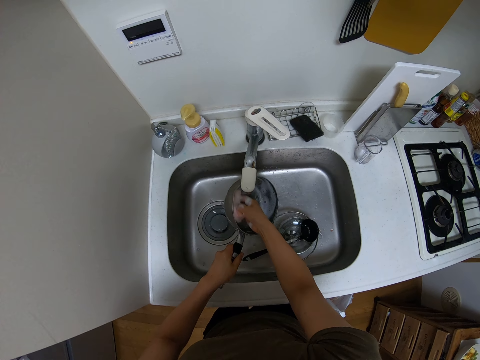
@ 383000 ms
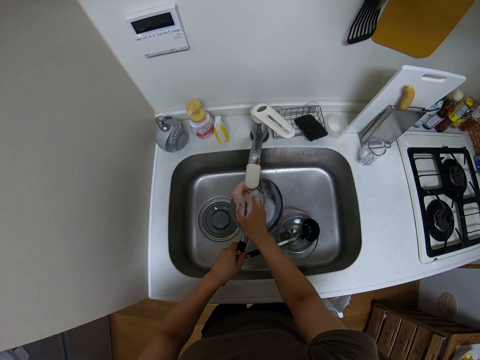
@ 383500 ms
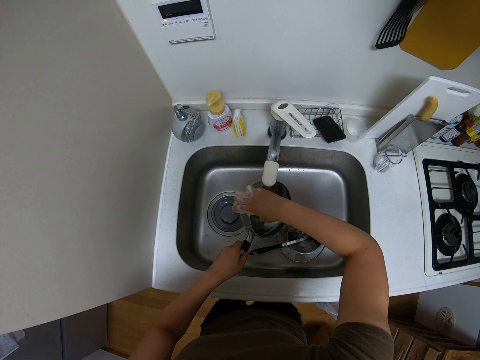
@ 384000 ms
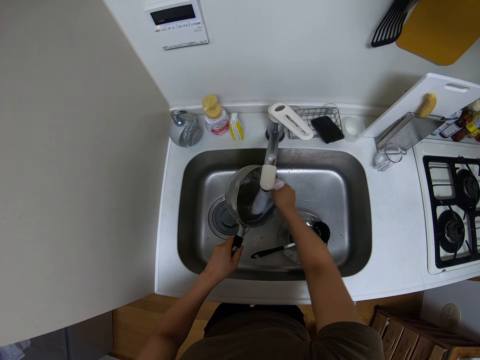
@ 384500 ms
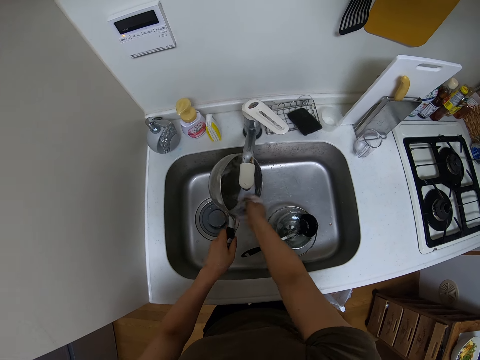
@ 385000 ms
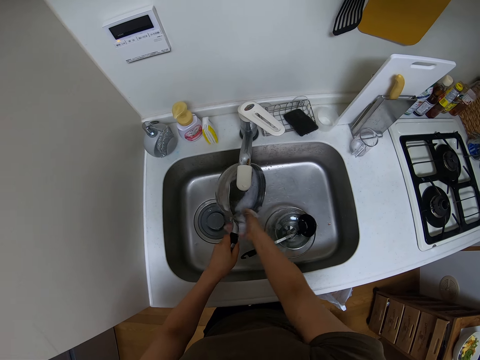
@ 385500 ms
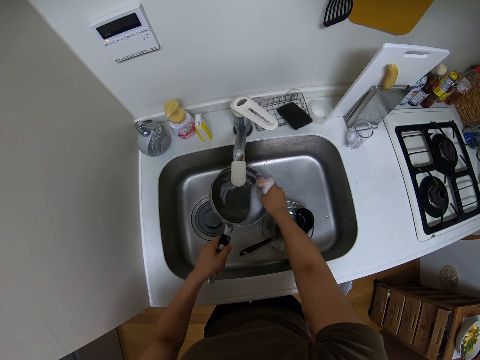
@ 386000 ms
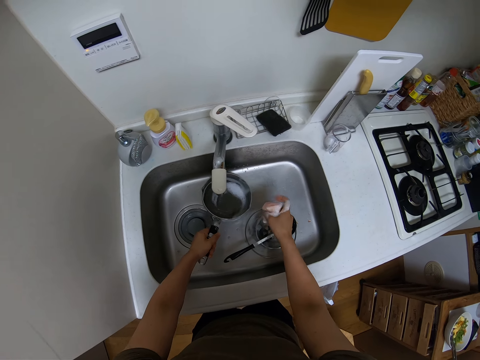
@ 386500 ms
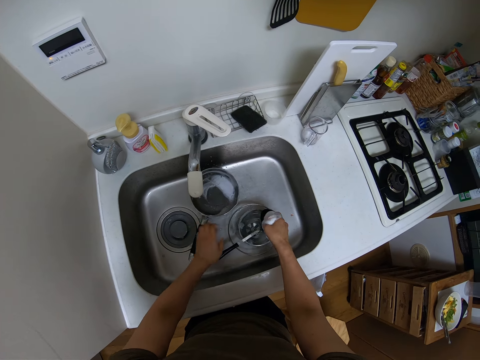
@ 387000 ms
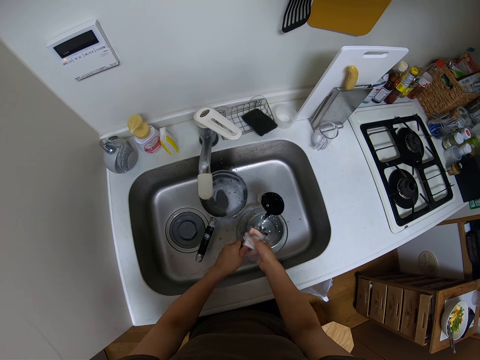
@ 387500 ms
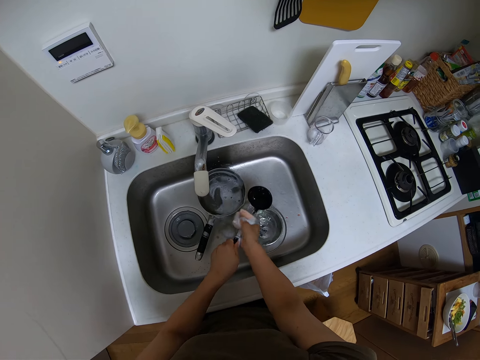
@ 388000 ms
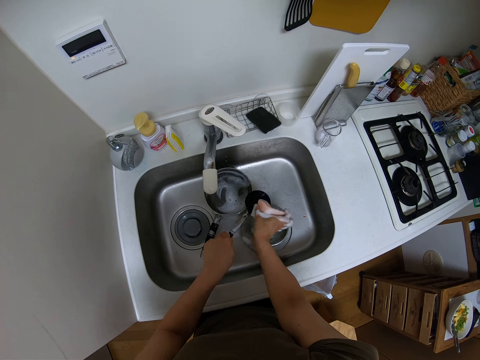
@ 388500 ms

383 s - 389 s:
The camera wearer puts the cooking pan aside. They pick up the ladle and hold the scouring pad. They scrub the ladle with the scouring pad.

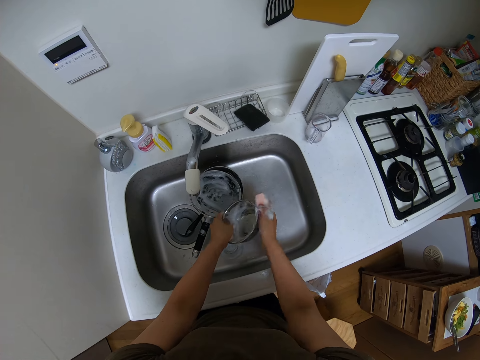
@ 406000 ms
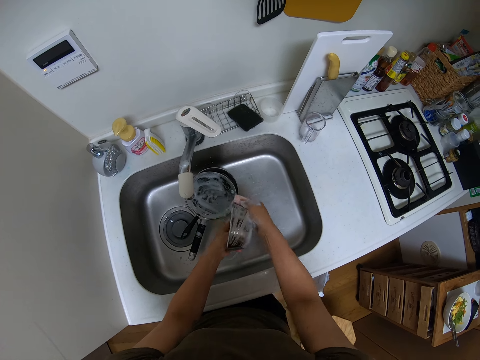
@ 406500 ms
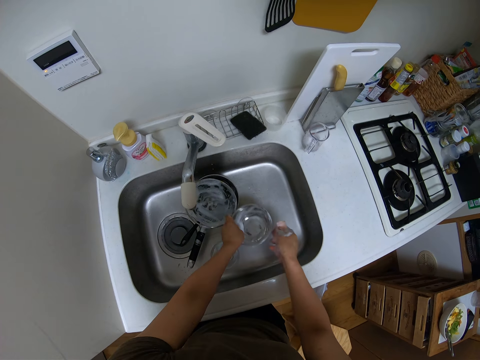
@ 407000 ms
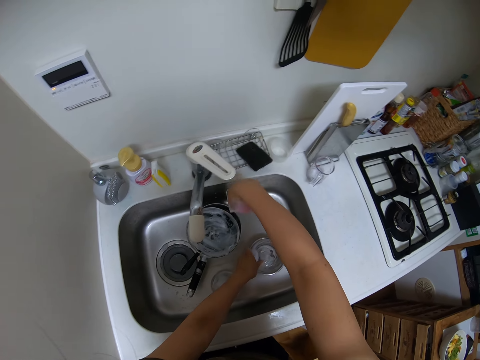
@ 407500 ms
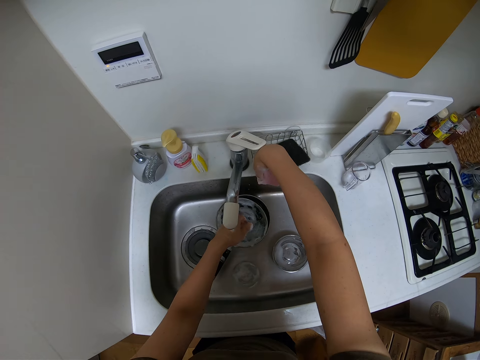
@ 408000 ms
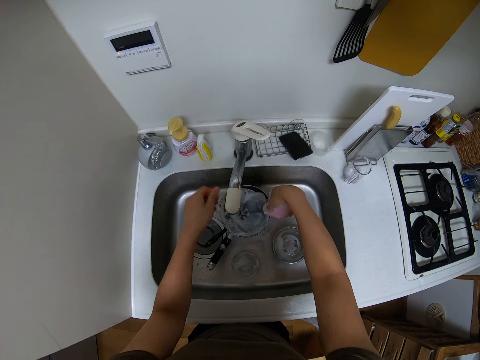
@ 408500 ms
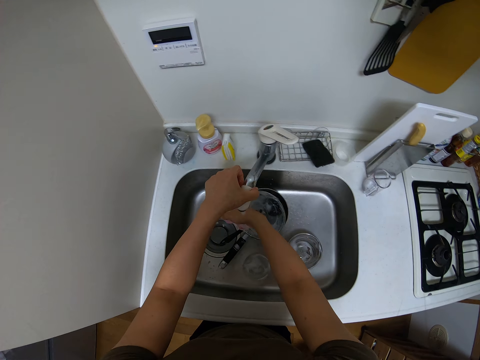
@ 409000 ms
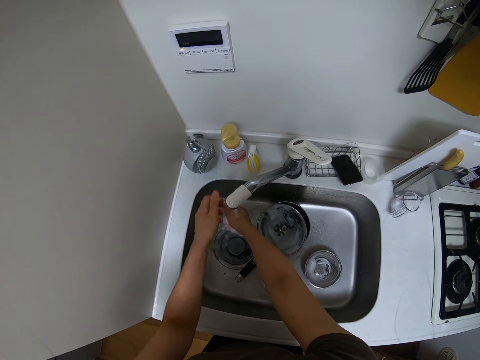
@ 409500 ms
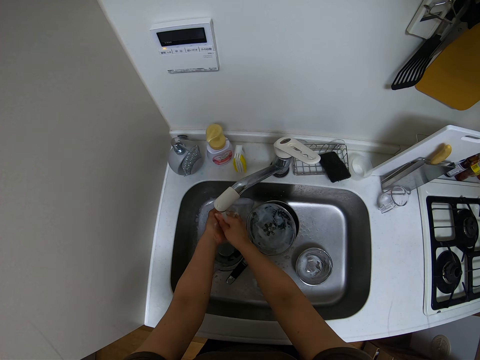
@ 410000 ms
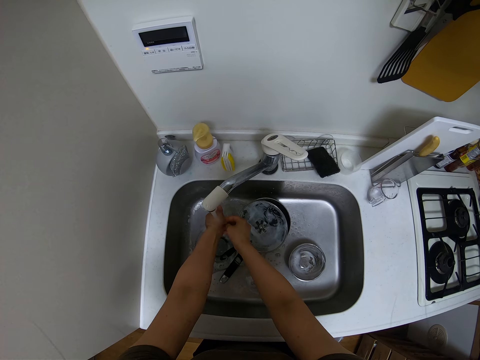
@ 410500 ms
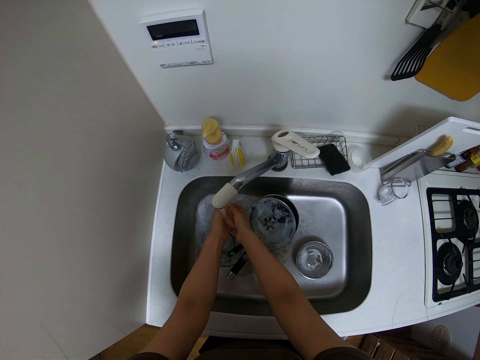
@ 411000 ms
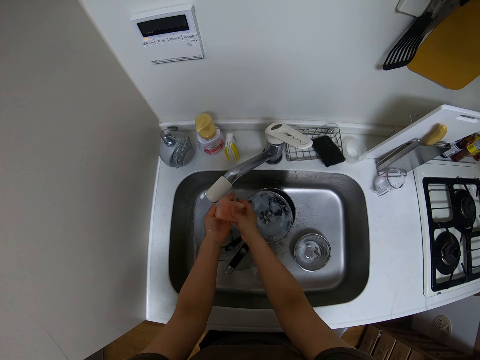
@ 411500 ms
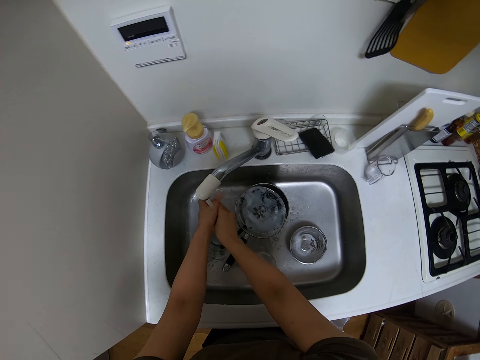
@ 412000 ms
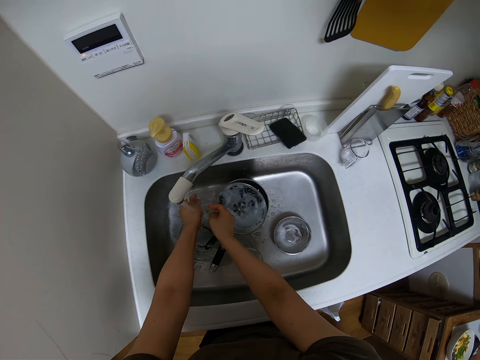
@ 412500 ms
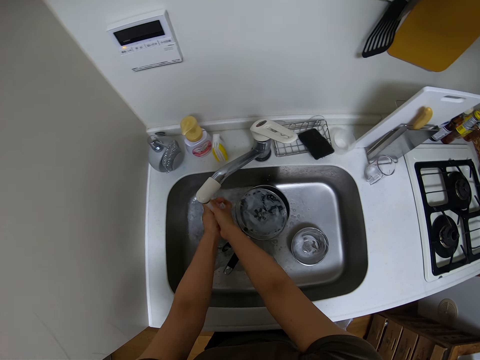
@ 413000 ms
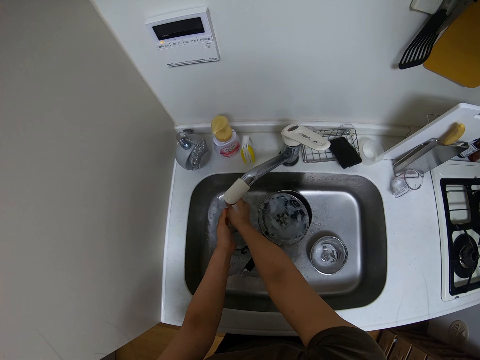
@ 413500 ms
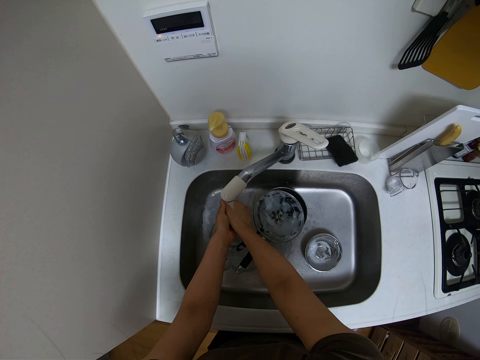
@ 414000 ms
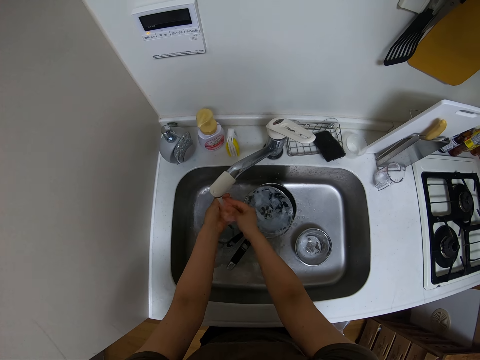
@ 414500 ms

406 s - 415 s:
The camera wearer holds a scouring pad or sponge. They place the stainless steel bowl inside the sink. They turn on the faucet. They hold the scouring pad. They rinse the scouring pad and move the faucet to the left. They rinse the scouring pad.

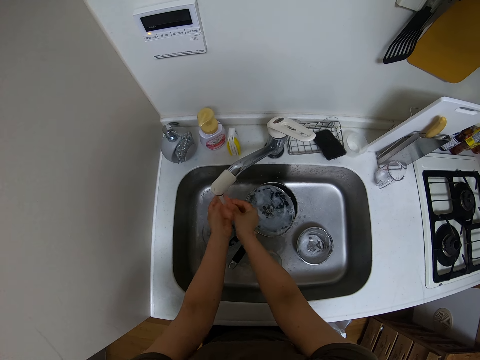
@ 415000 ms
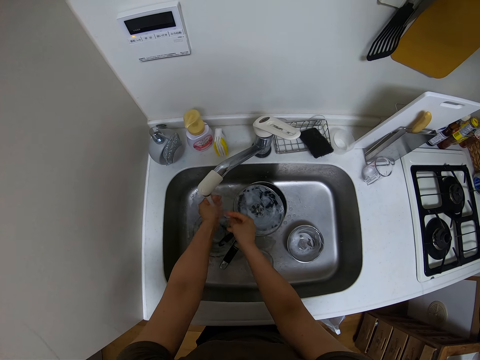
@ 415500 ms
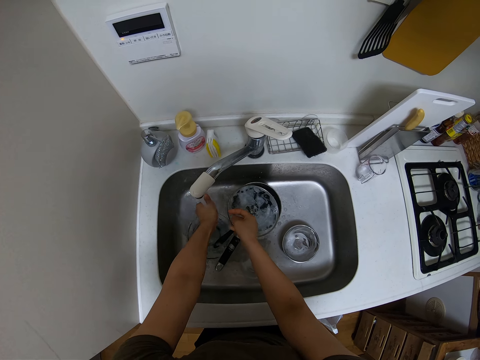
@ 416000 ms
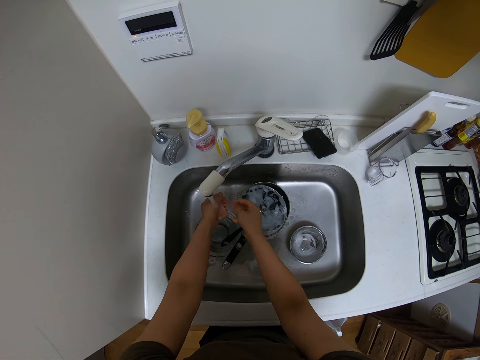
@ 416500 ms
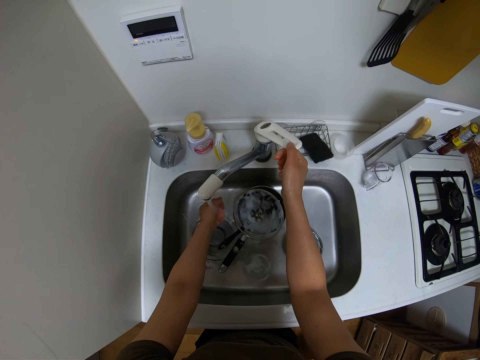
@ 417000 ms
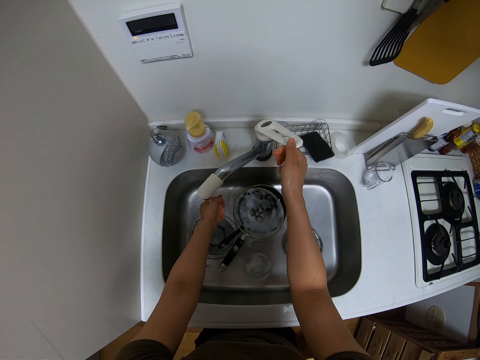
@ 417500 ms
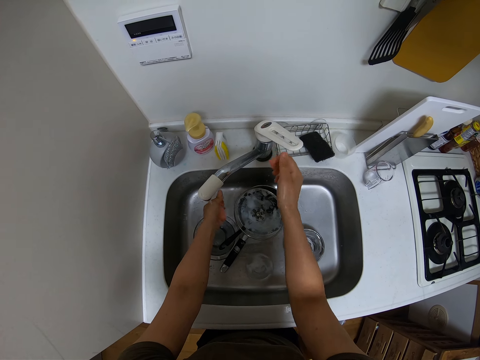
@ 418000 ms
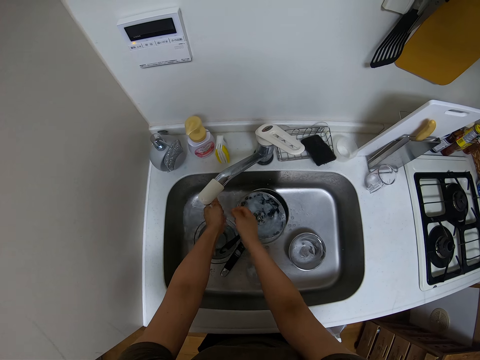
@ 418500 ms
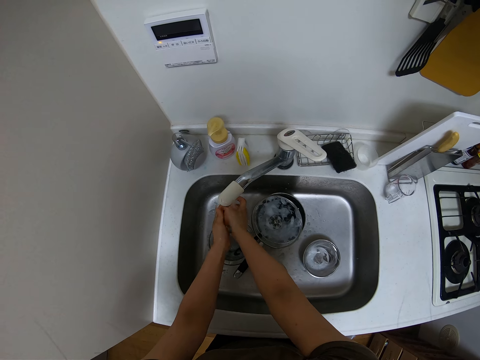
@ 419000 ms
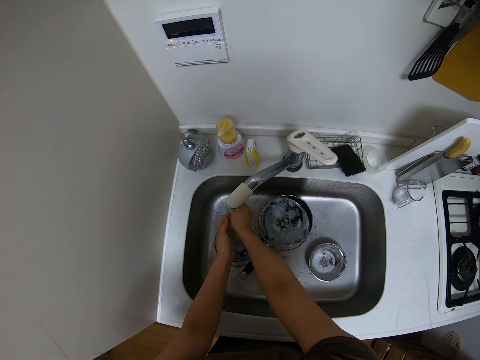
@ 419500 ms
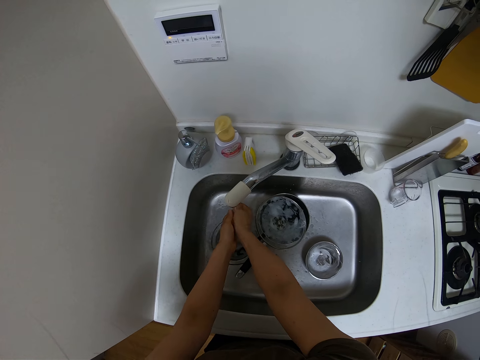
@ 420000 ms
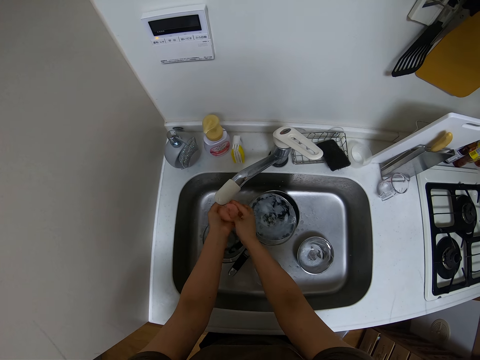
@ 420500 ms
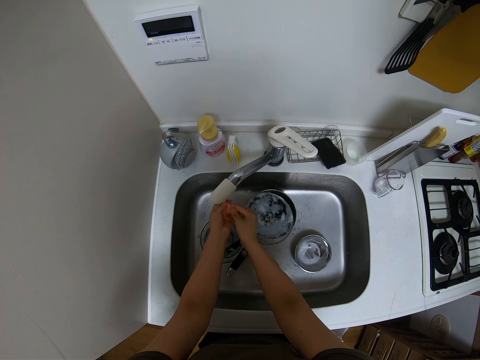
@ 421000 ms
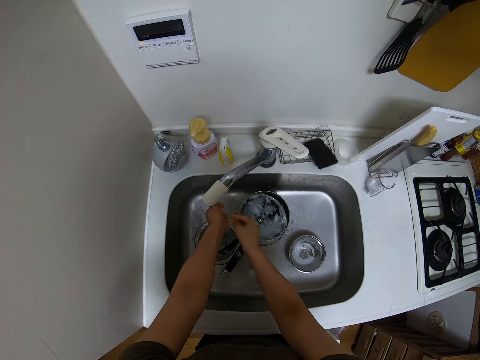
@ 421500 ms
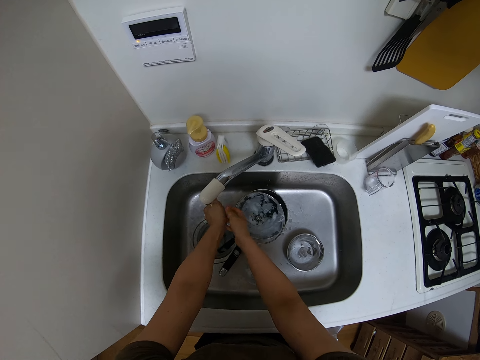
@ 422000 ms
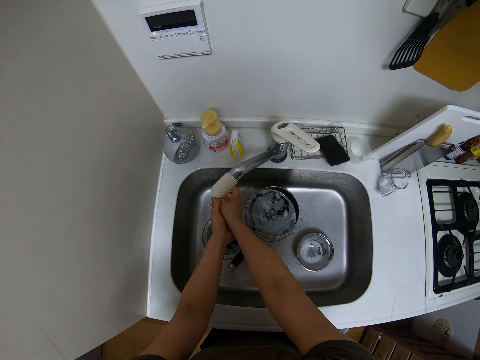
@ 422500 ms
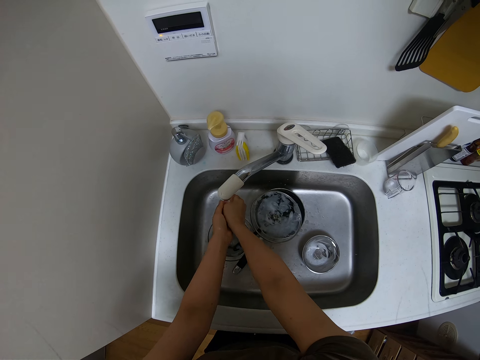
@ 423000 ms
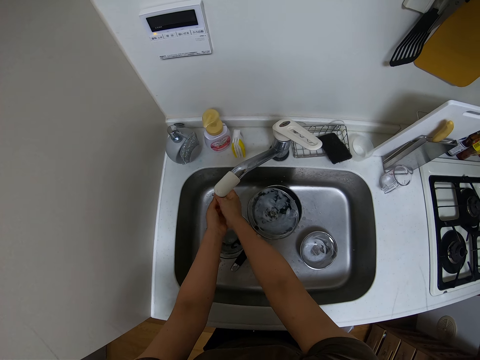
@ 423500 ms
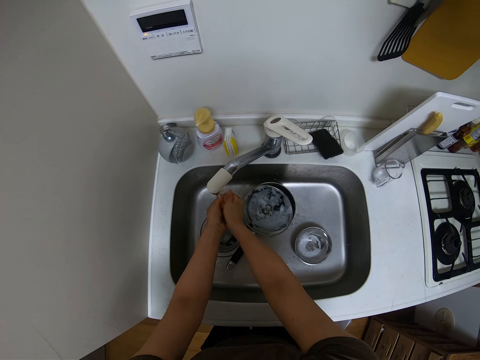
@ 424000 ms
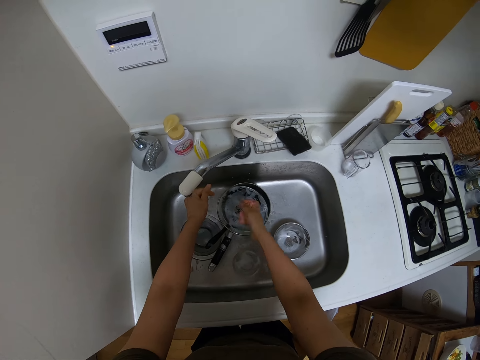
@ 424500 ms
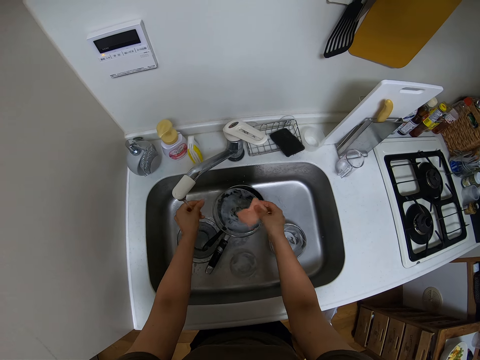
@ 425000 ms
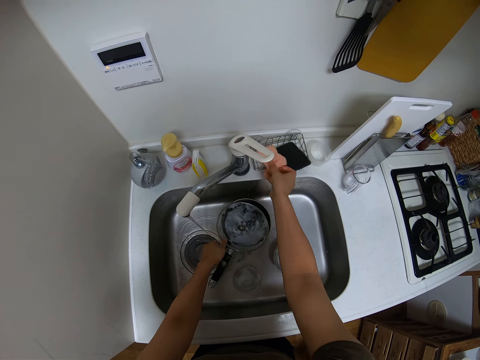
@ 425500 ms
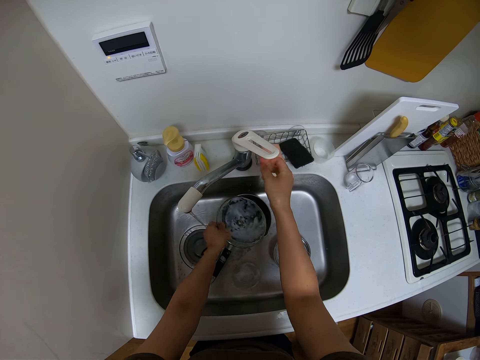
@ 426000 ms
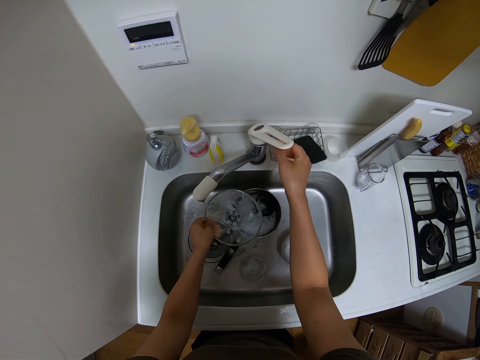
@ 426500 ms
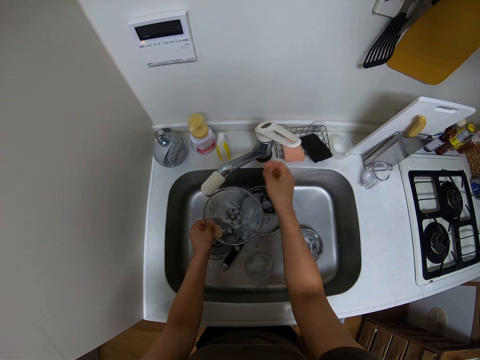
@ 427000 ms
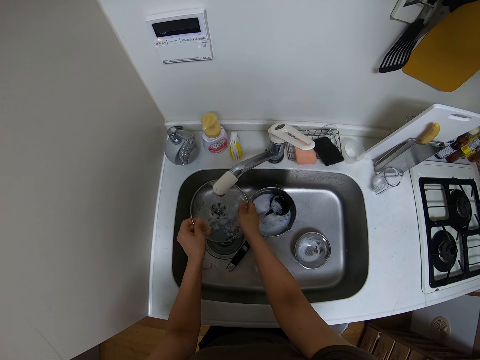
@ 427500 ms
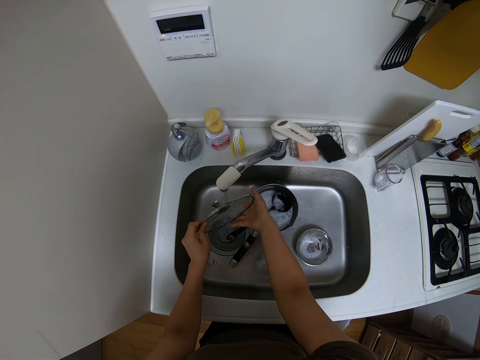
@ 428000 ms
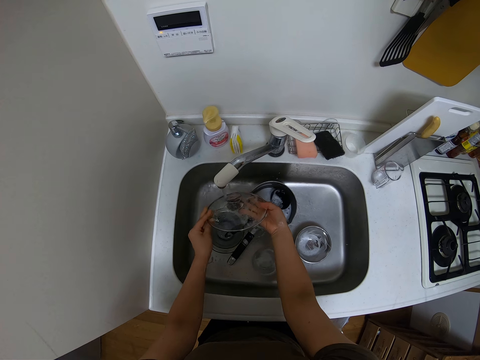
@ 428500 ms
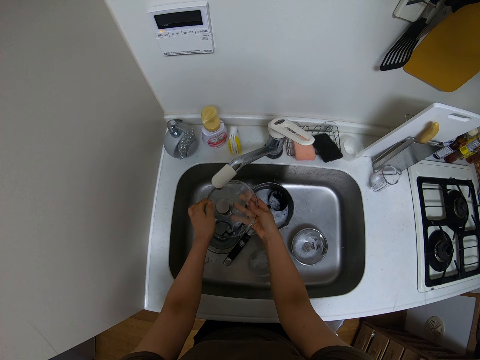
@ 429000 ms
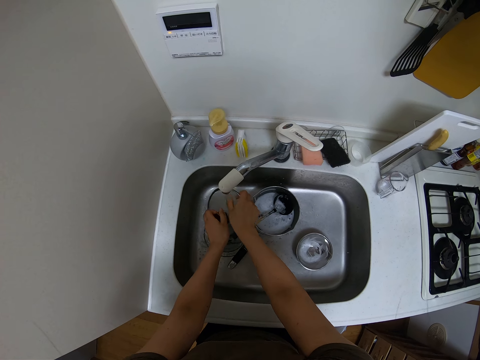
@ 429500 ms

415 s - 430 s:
The camera wearer closes the tap. They squeeze the sponge or scouring pad. They wring the scouring pad. They put the sponge on the sponge holder. They pick up a lid. They open the tap and rinse the lid.
